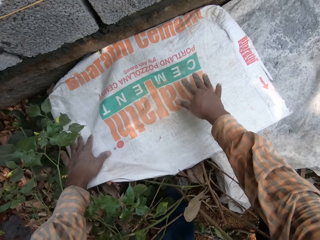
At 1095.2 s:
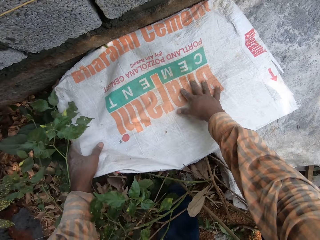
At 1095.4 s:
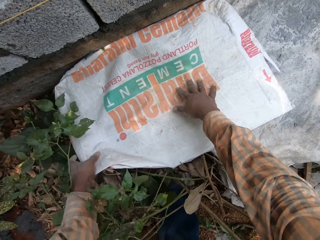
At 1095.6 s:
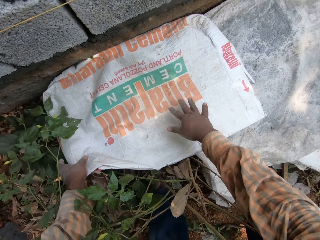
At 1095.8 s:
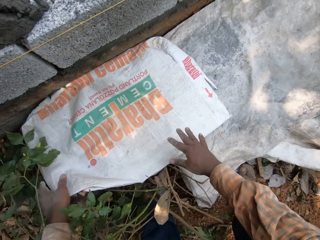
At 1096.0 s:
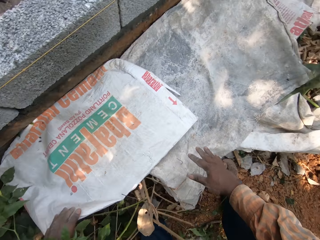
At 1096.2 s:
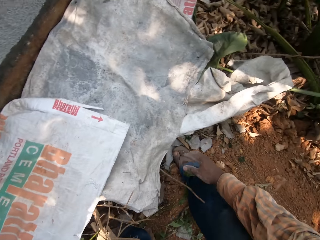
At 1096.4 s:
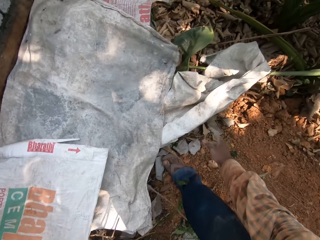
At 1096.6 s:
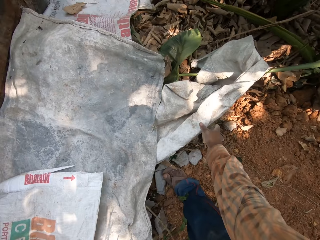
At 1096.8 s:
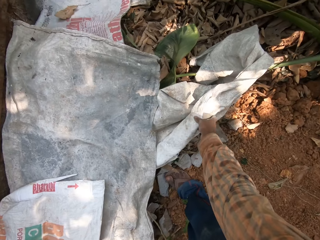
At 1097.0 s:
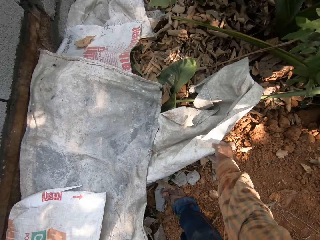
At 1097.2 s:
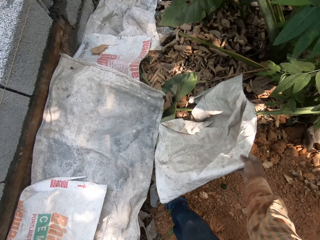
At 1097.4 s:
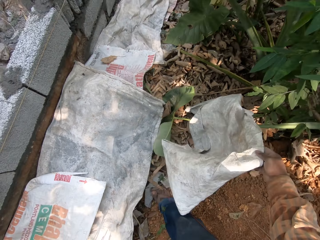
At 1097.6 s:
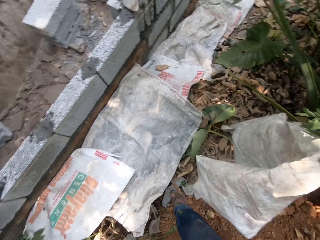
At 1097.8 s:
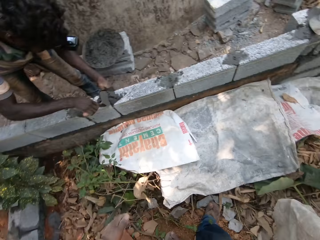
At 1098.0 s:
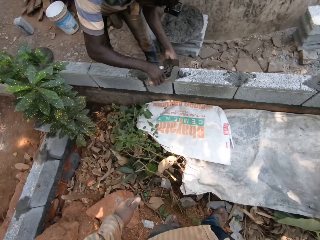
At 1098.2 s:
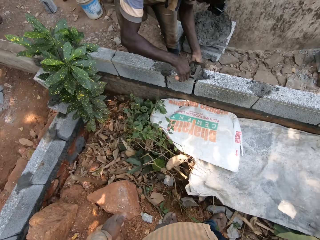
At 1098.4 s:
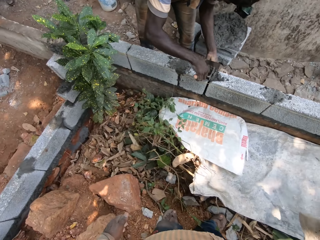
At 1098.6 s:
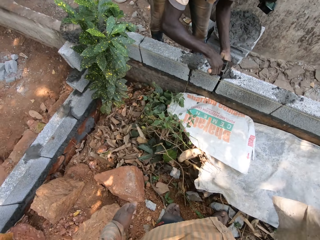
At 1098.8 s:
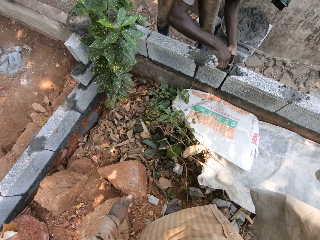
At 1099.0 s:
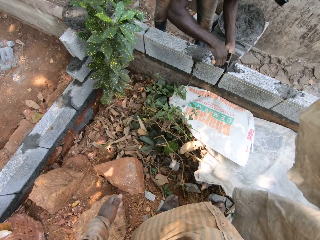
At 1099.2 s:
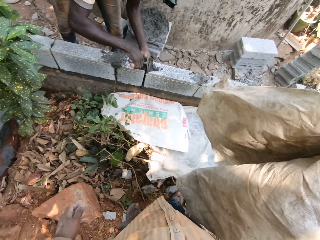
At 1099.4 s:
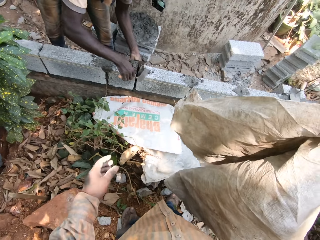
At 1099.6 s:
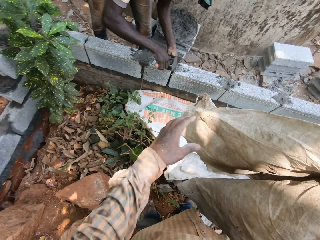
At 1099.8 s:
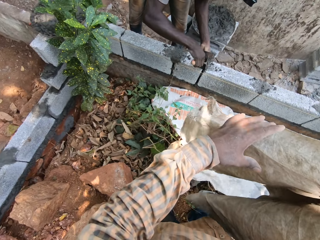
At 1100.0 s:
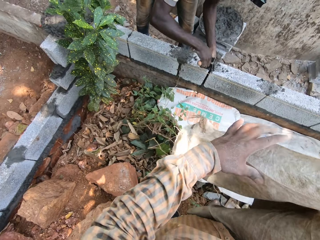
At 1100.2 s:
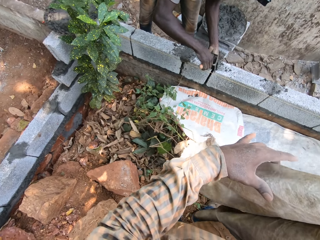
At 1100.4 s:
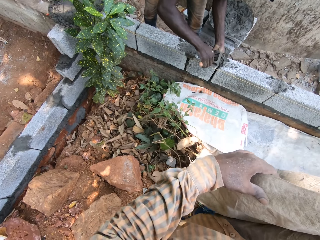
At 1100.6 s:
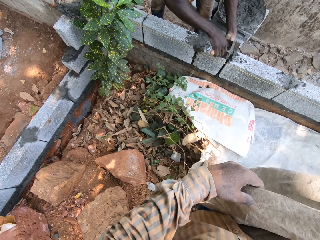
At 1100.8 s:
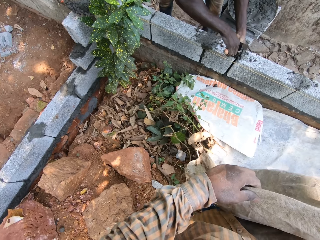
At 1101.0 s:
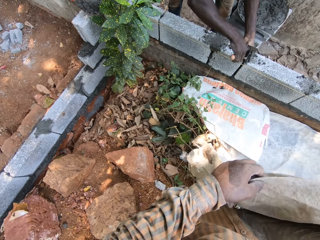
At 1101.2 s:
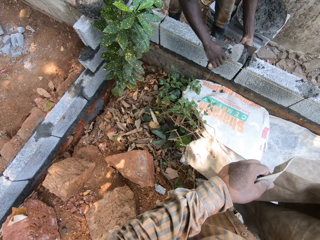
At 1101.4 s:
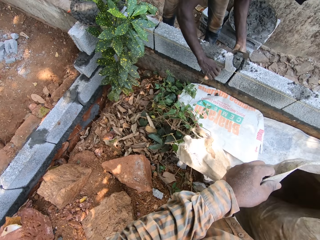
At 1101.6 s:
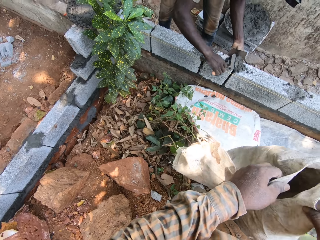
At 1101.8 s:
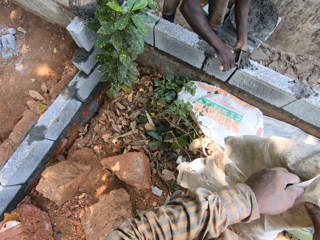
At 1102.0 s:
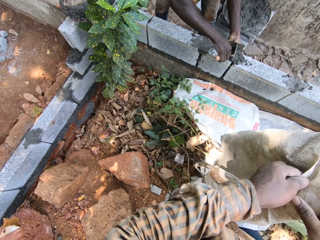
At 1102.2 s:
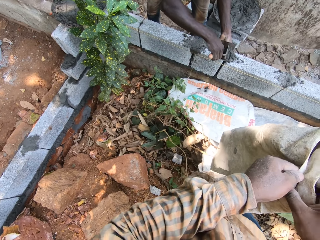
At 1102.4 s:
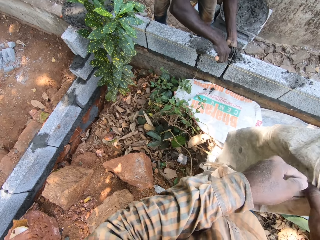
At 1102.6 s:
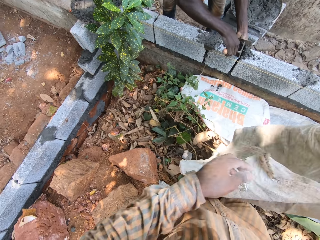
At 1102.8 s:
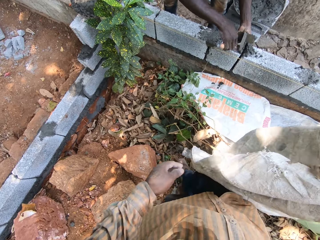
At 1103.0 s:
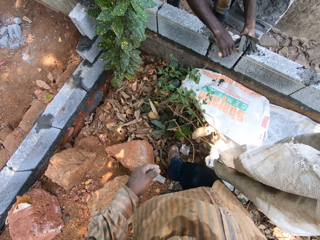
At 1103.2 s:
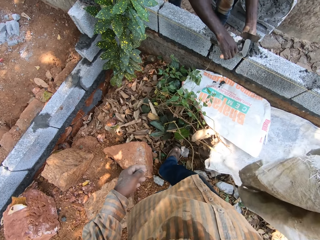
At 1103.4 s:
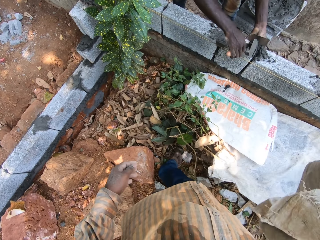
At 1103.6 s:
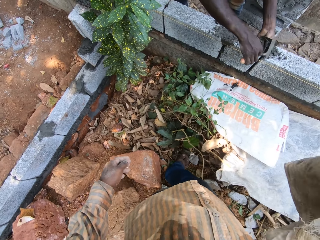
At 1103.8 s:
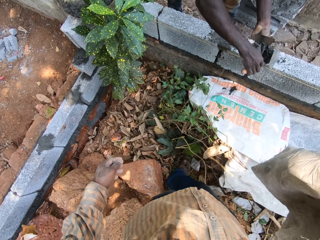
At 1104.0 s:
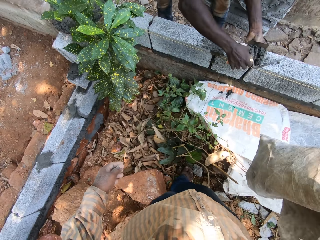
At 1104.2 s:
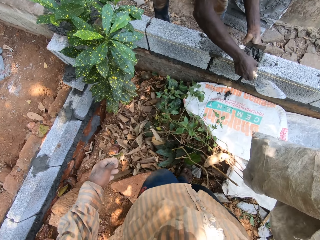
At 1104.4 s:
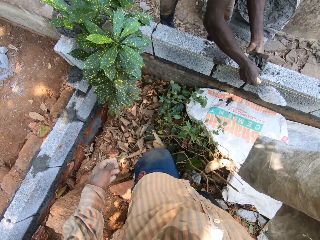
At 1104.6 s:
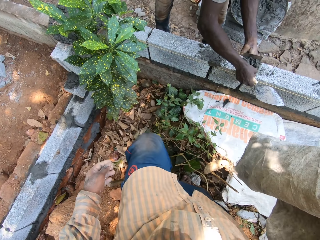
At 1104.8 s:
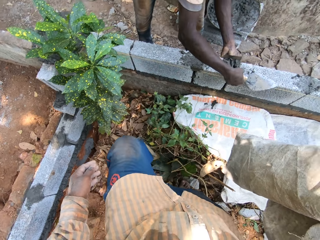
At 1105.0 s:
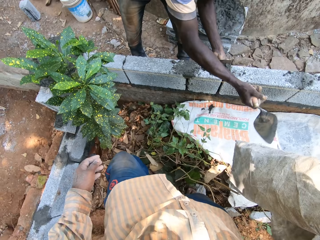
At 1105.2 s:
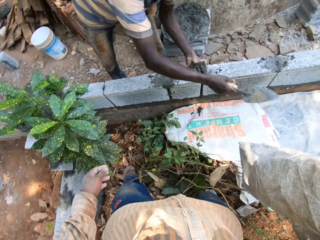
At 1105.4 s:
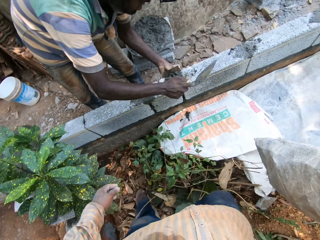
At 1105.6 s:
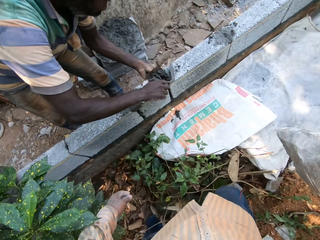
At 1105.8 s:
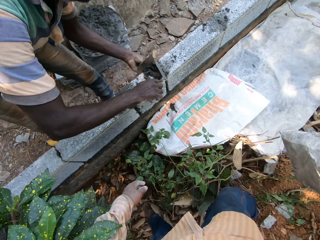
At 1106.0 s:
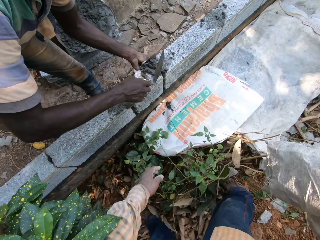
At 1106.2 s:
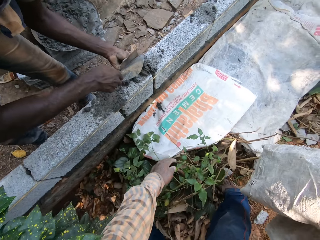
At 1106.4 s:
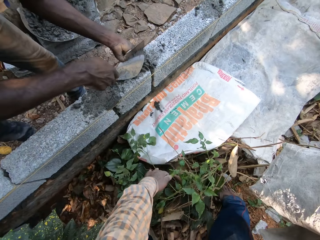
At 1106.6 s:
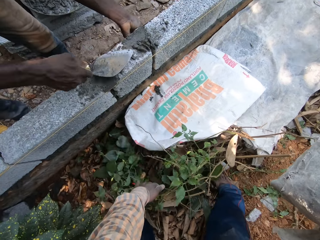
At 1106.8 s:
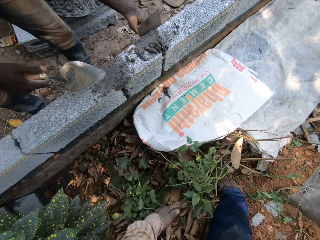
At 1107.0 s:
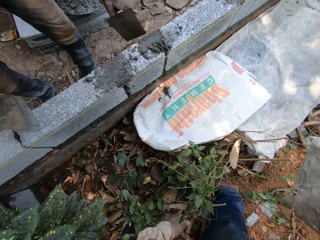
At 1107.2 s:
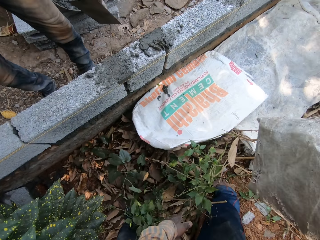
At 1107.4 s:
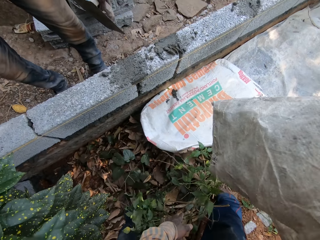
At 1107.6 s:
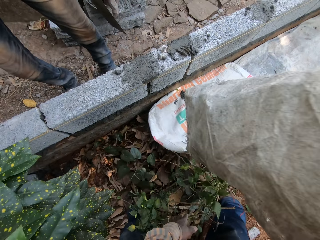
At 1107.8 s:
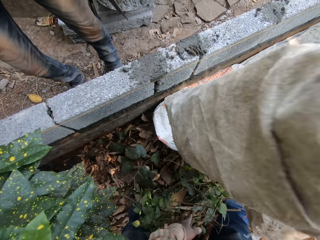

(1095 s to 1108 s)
The camera wearer picks up a bag or sack from the ground with his right hand. A man adds the cement on the block with the trowel in his right hand. The man levels the cement on the block with the finishing float in his left hand. The camera wearer folds the bag with both hands. He holds the bag with his right hand. He places the sack on the ground.

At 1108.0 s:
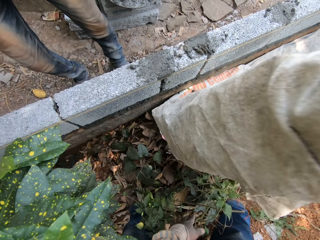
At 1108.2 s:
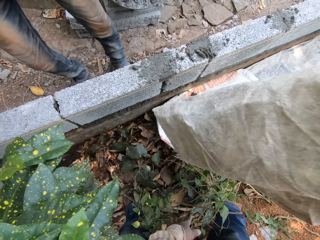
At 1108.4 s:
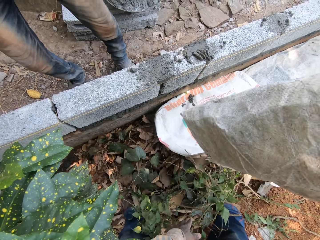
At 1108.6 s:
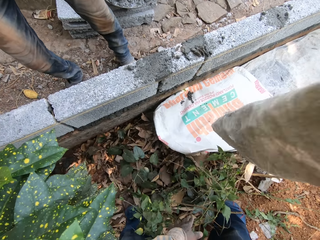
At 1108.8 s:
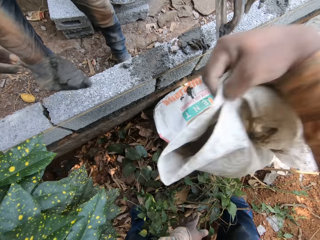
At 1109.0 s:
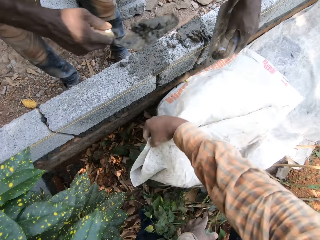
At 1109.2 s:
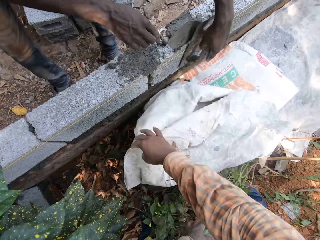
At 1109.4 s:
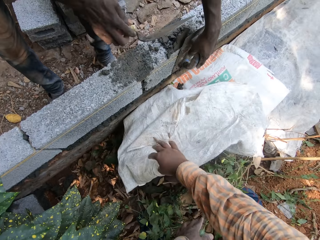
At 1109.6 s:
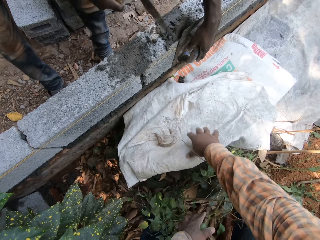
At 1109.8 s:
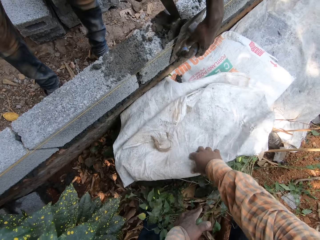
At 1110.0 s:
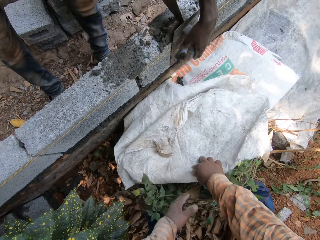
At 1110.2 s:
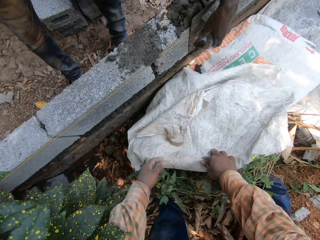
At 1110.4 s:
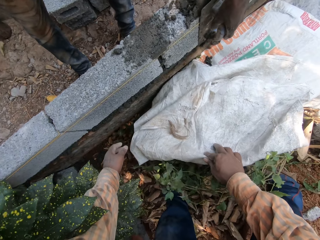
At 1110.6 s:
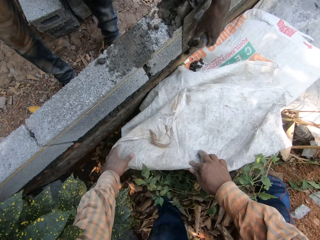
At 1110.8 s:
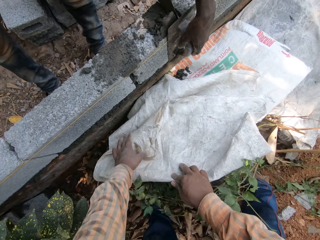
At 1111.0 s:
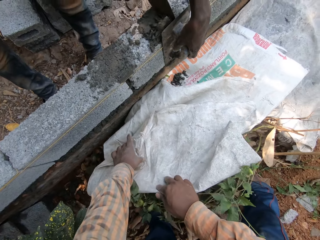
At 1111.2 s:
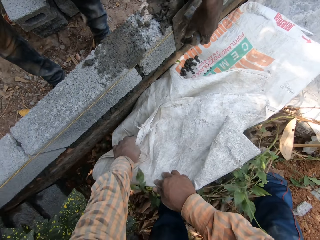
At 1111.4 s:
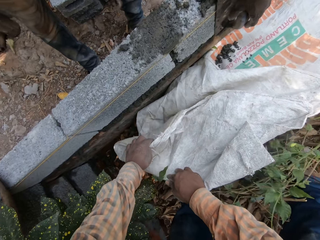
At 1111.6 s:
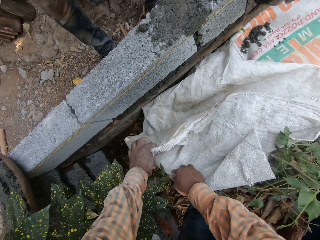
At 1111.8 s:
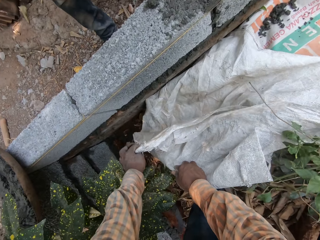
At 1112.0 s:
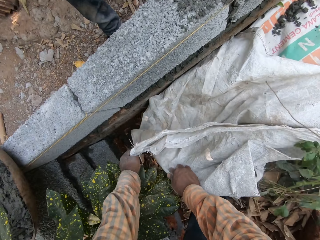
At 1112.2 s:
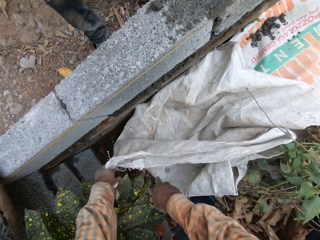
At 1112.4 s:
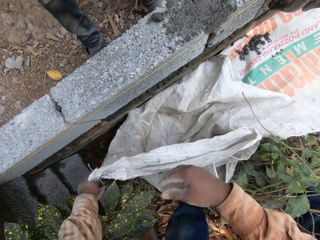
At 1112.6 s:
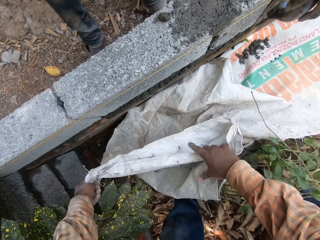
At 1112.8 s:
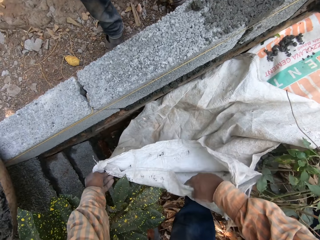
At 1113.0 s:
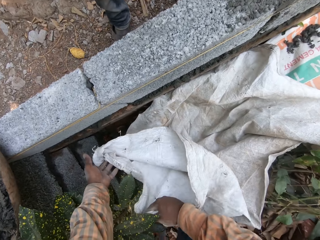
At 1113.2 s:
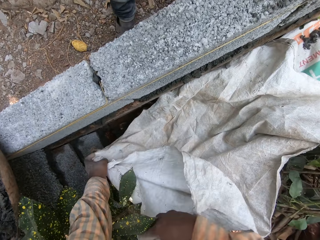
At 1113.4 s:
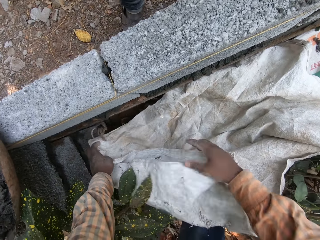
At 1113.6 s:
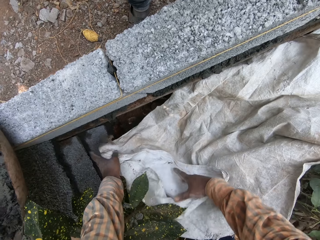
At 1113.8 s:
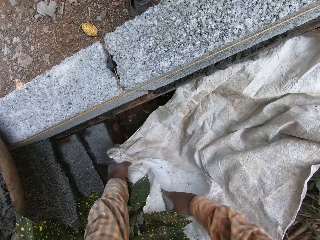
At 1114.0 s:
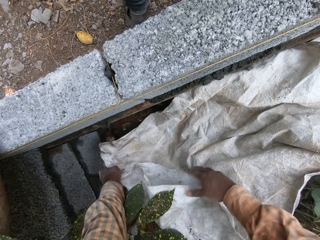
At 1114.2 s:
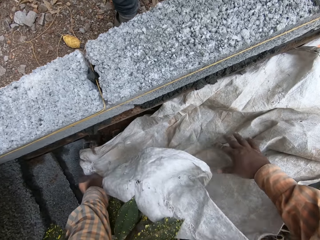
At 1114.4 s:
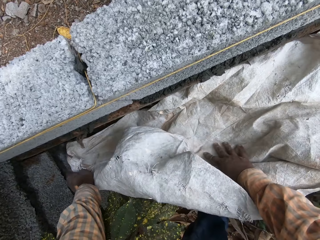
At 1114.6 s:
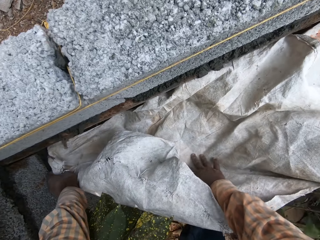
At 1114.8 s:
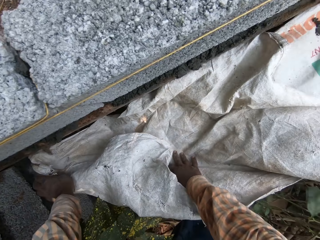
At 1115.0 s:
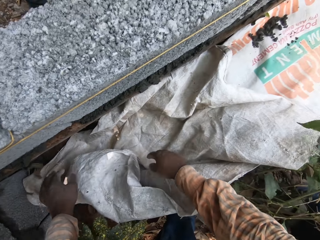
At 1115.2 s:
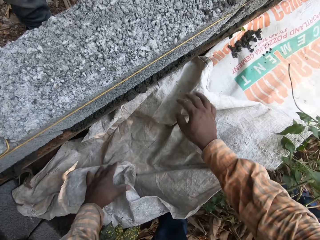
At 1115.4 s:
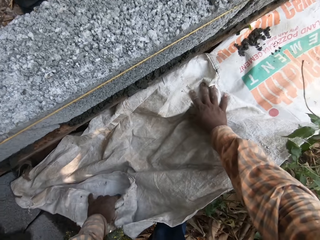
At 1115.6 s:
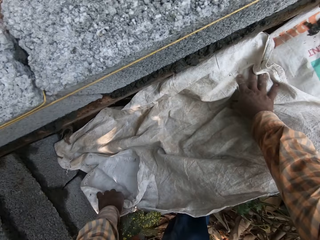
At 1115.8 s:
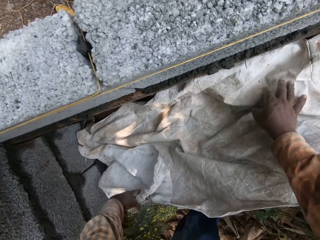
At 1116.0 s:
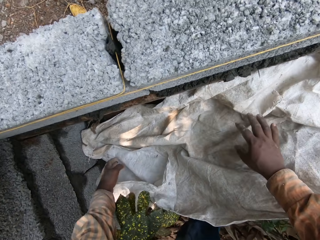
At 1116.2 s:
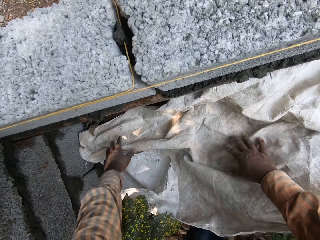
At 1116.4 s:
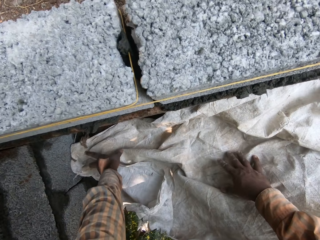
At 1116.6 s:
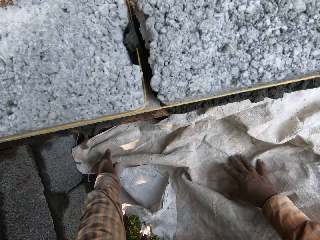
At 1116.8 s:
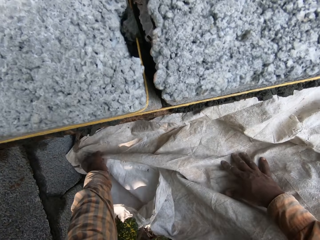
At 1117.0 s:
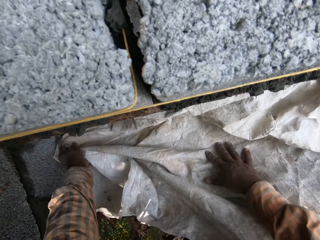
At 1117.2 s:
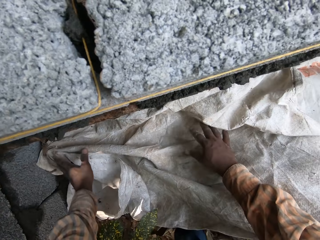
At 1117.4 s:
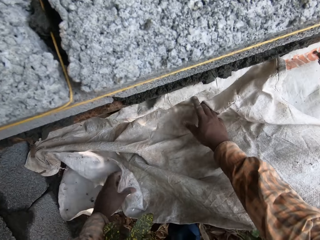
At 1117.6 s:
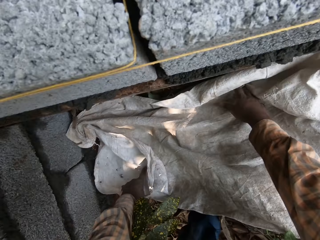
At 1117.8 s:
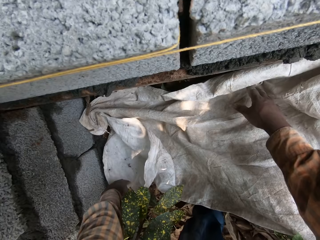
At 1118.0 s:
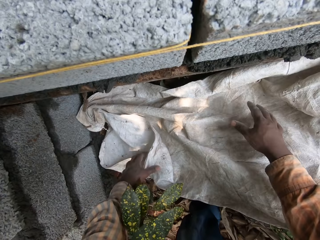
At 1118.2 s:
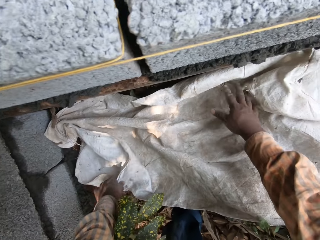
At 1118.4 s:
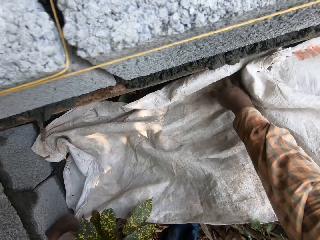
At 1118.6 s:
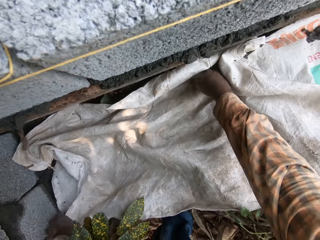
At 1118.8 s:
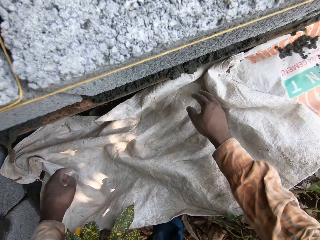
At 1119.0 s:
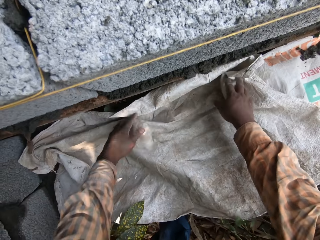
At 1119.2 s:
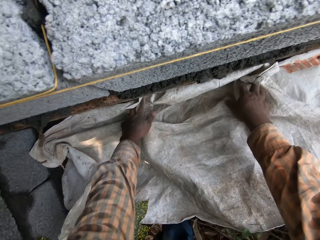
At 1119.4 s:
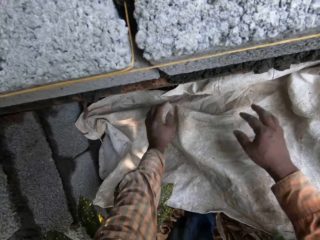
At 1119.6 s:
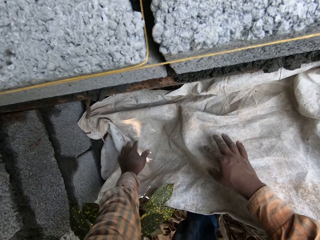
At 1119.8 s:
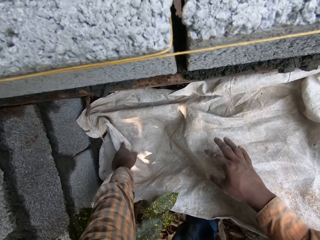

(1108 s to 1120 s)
The camera wearer places the bag on the ground with his right hand. A man levels the cement on the block with the finishing float in his left hand. The man adds the cement on the block with the trowel in his right hand. The camera wearer adjusts the bag on the ground with both hands.
